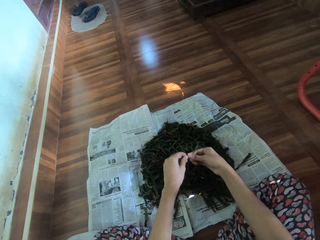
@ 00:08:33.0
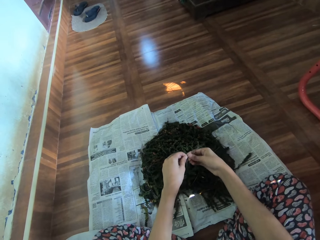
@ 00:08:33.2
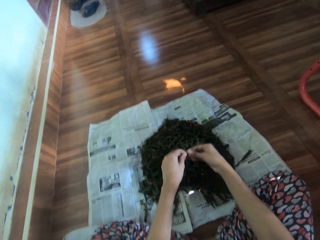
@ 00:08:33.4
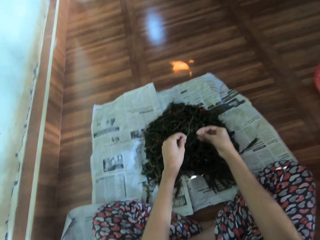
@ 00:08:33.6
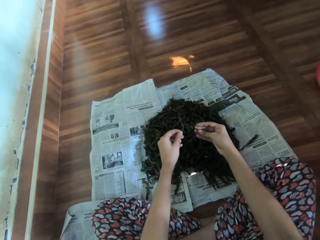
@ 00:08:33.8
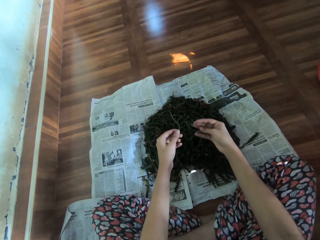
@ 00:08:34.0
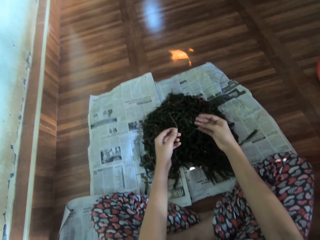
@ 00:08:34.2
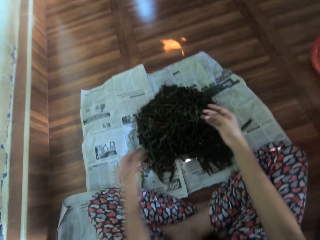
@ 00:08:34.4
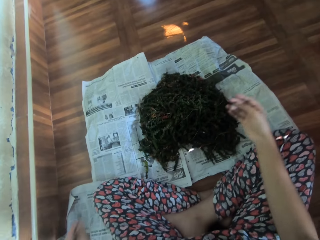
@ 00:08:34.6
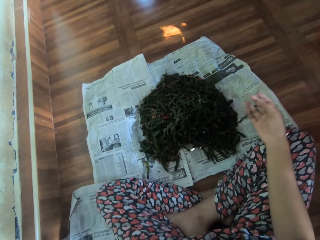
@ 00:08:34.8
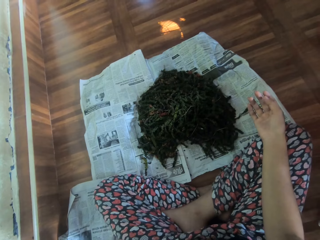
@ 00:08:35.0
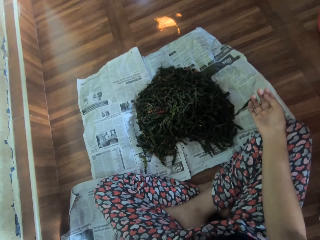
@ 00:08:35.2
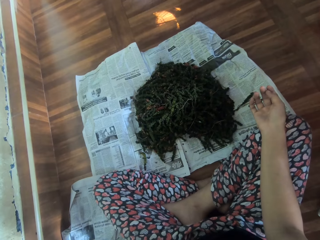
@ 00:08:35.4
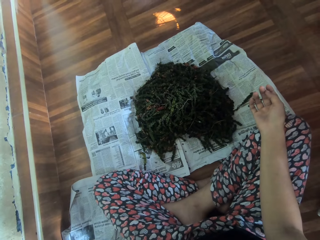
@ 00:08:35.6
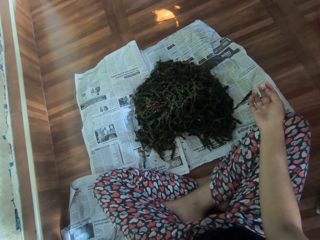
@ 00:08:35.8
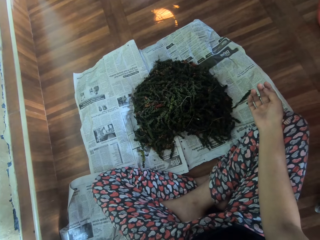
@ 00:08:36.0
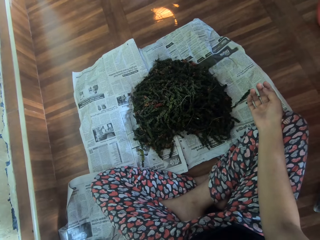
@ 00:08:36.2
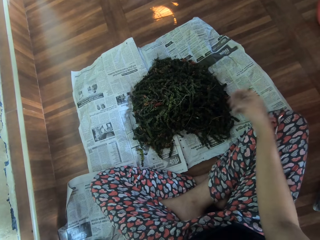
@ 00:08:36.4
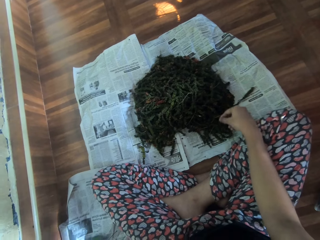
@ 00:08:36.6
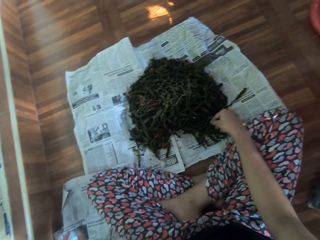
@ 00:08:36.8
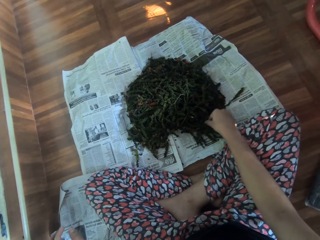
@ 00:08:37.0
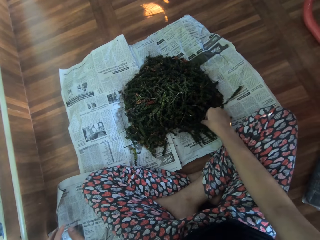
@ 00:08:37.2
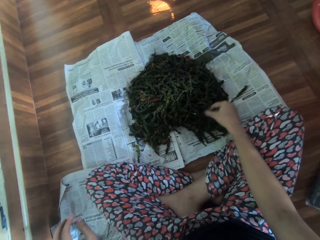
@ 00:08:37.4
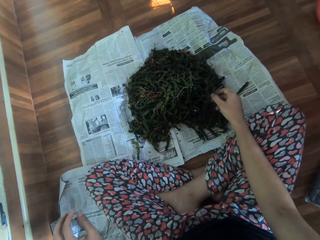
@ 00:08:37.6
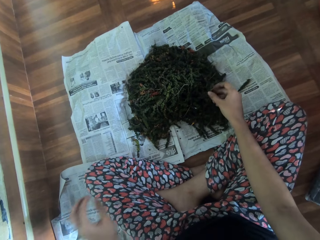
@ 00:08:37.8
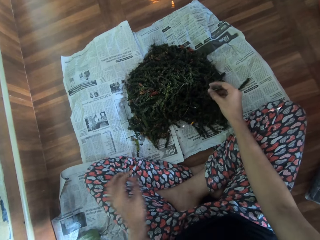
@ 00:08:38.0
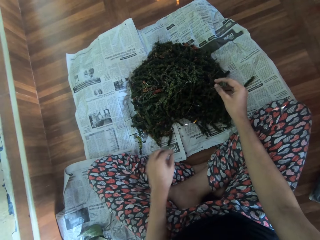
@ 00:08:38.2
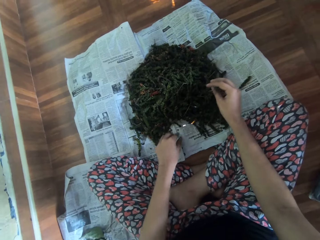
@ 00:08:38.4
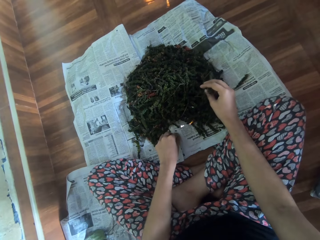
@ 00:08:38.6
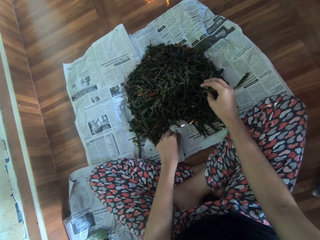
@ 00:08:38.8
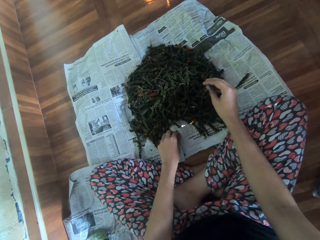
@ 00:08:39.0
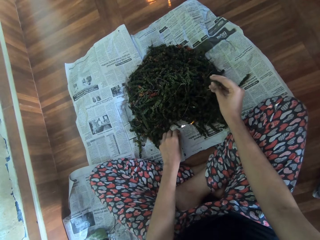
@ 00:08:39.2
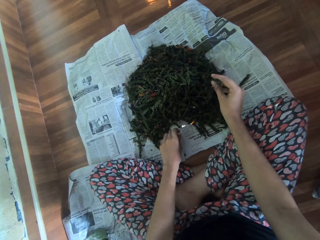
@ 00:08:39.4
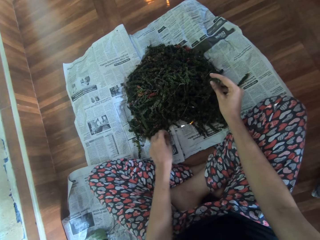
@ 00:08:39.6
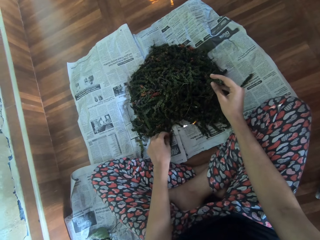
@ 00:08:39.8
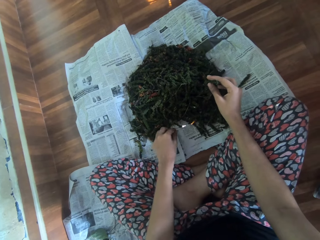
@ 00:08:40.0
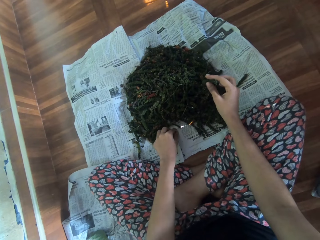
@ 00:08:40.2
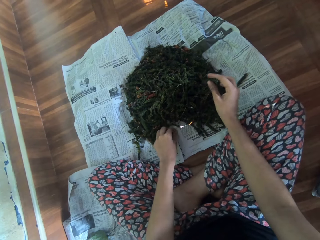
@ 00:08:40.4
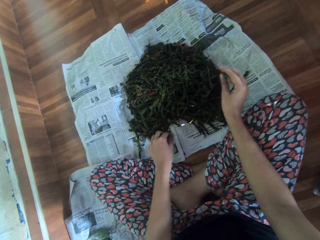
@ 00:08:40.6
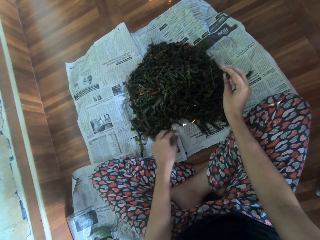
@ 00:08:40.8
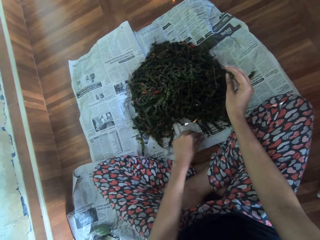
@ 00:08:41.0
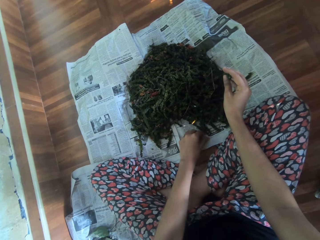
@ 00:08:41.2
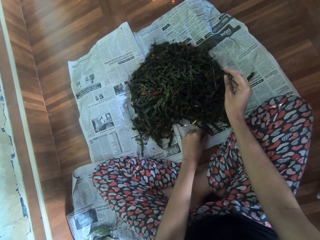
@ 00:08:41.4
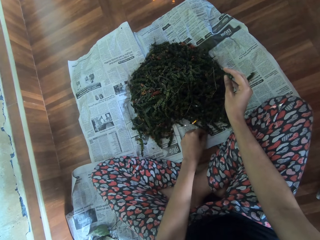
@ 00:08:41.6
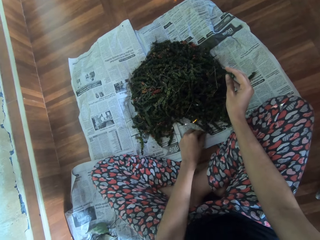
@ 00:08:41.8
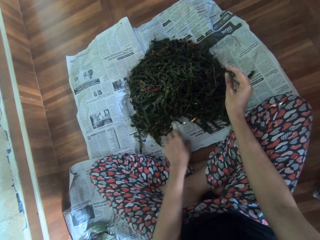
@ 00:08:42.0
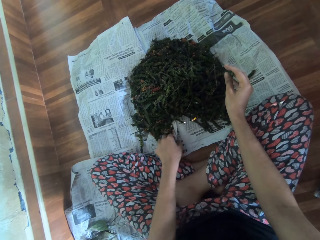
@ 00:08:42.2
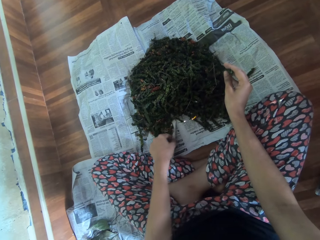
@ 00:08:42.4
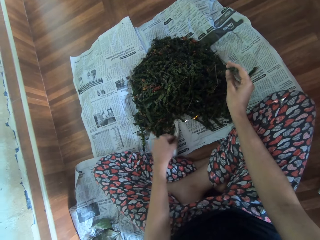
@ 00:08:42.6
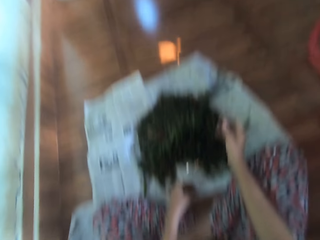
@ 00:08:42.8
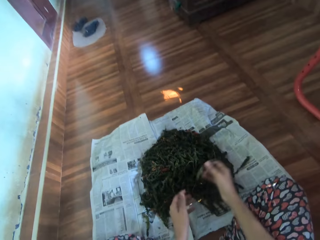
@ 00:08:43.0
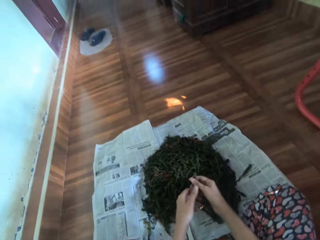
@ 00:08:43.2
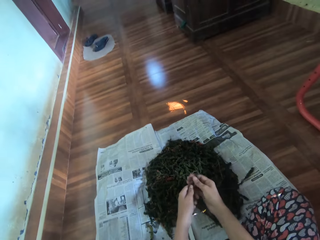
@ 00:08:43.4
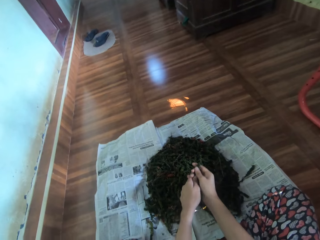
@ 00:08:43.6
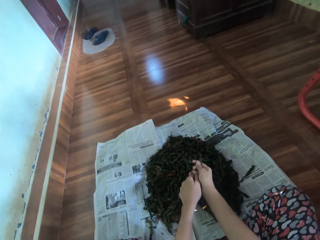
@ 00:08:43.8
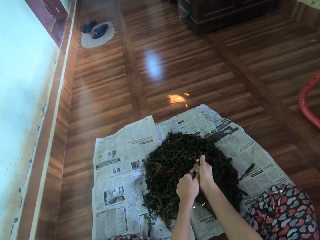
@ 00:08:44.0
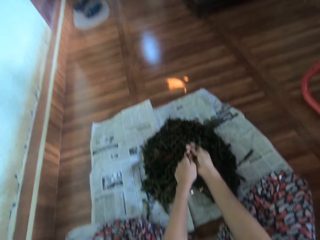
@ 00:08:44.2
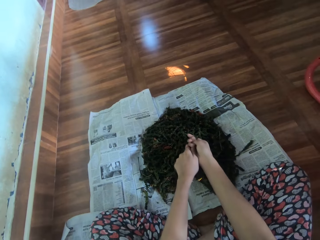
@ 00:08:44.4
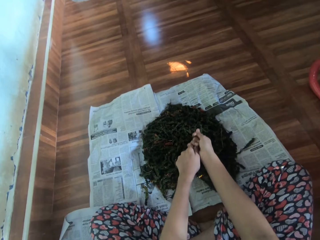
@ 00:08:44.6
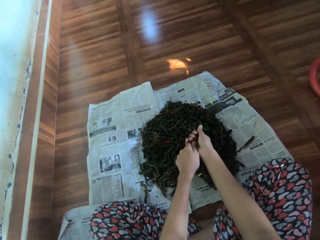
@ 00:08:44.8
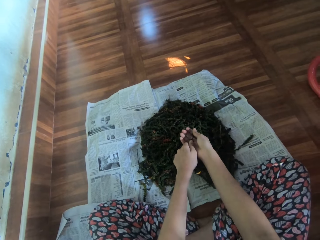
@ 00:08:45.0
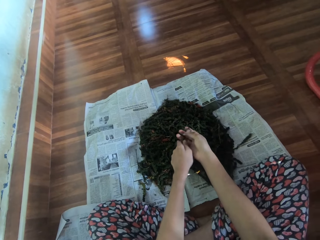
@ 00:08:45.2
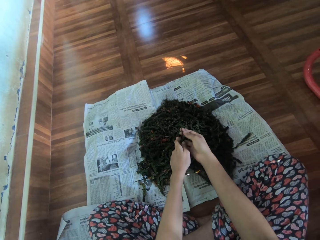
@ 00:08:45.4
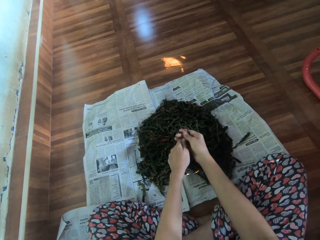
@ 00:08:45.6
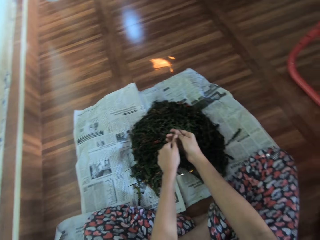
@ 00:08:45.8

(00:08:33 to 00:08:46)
The camera wearer looks at the peas. She picks a dry leaf of cannabis or a pea from the newspaper with her right hand. She moves particles of cannabis on the newspaper with her left hand. She collects the peas on the paper. She adjusts the newspaper with her left hand. She removes the leaves of the dry cannabis from its strand, or peas from the pea pods, with her hands.

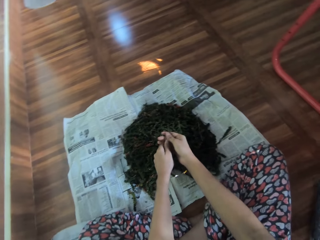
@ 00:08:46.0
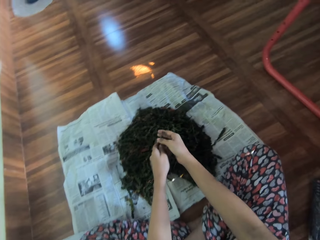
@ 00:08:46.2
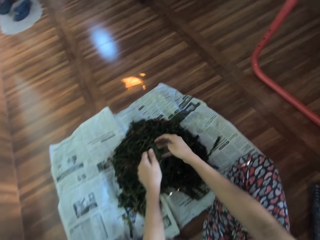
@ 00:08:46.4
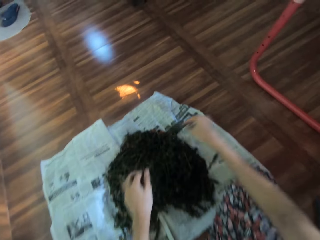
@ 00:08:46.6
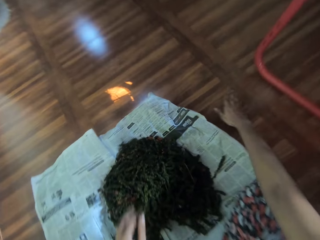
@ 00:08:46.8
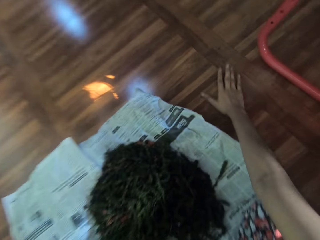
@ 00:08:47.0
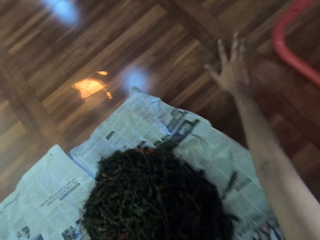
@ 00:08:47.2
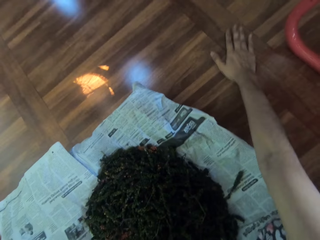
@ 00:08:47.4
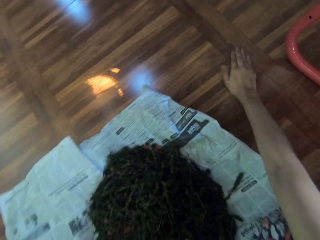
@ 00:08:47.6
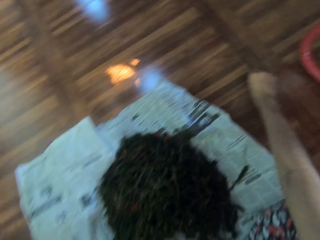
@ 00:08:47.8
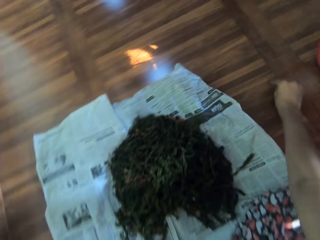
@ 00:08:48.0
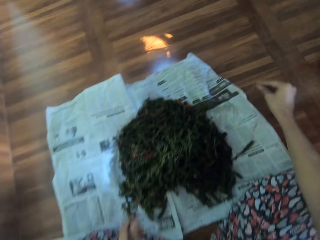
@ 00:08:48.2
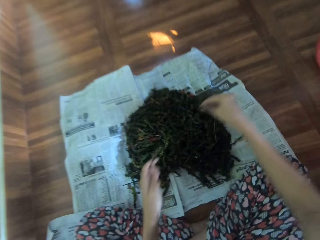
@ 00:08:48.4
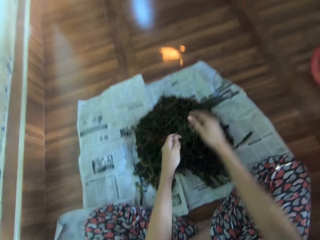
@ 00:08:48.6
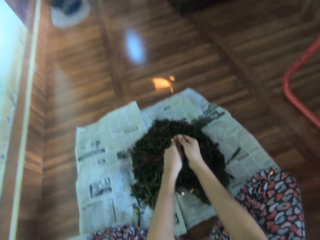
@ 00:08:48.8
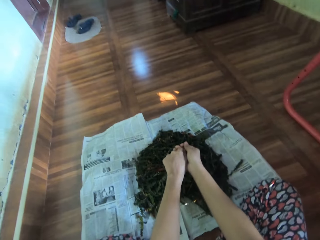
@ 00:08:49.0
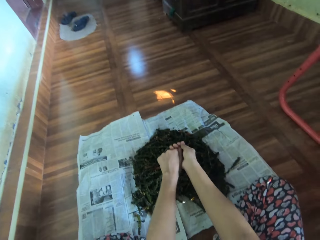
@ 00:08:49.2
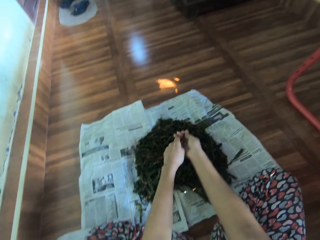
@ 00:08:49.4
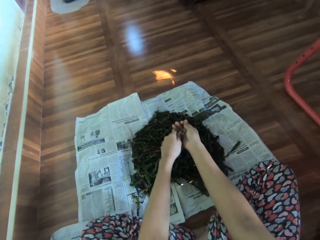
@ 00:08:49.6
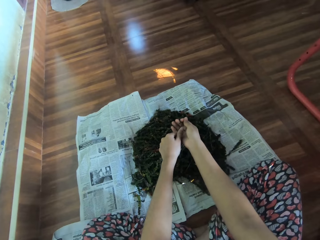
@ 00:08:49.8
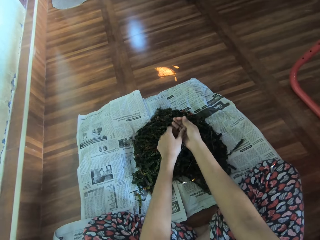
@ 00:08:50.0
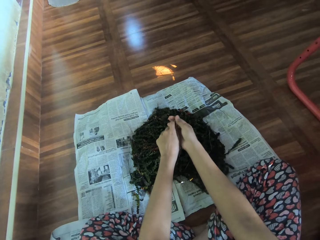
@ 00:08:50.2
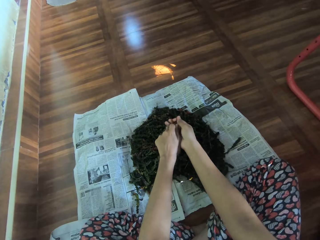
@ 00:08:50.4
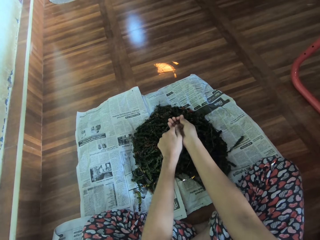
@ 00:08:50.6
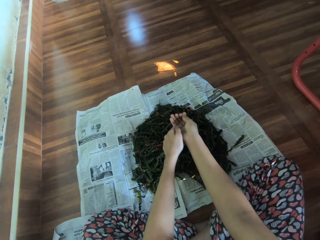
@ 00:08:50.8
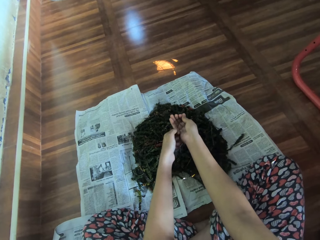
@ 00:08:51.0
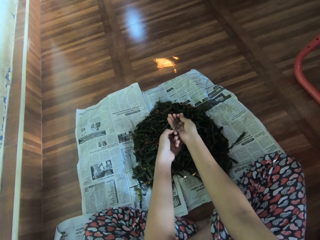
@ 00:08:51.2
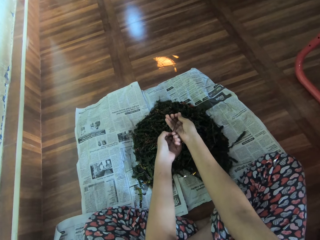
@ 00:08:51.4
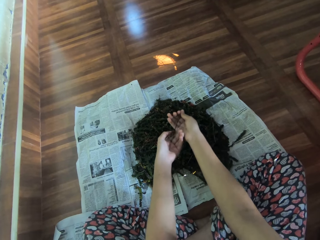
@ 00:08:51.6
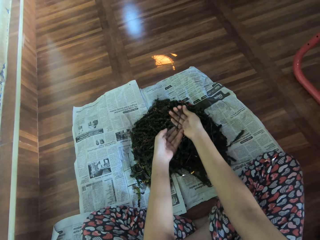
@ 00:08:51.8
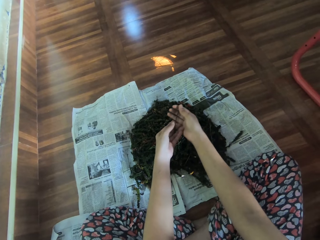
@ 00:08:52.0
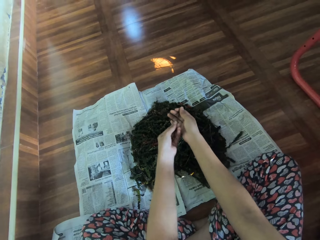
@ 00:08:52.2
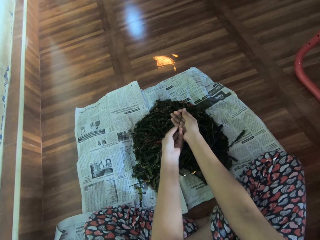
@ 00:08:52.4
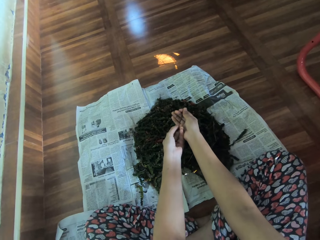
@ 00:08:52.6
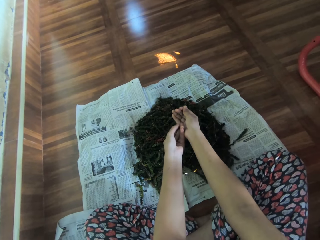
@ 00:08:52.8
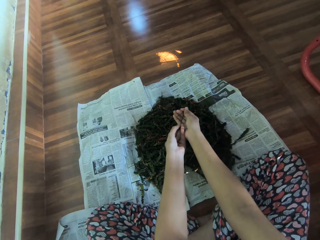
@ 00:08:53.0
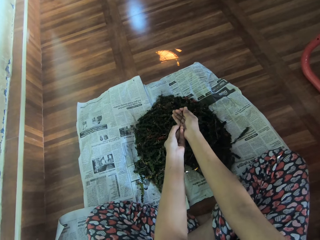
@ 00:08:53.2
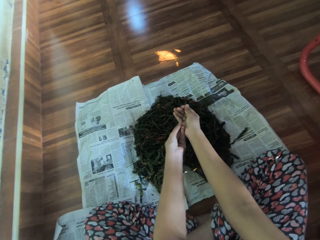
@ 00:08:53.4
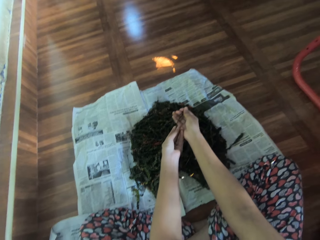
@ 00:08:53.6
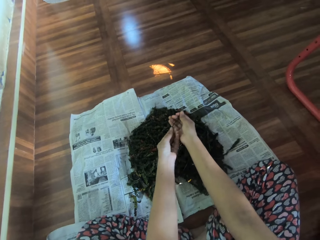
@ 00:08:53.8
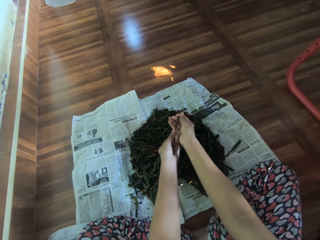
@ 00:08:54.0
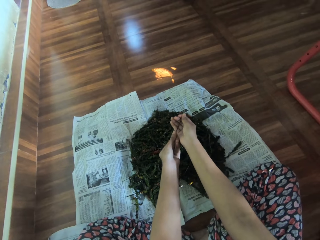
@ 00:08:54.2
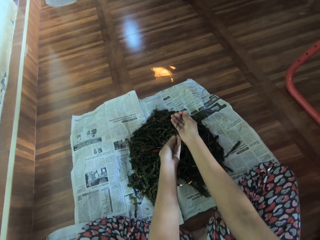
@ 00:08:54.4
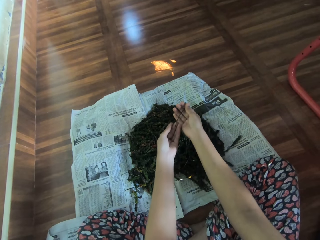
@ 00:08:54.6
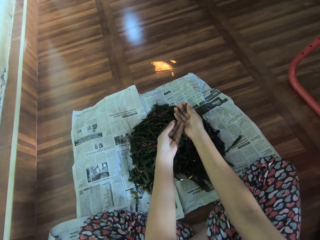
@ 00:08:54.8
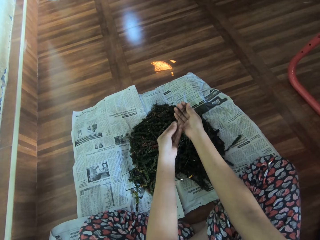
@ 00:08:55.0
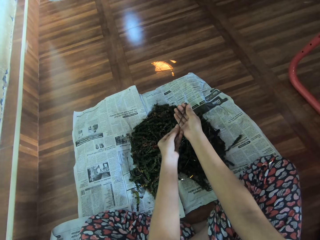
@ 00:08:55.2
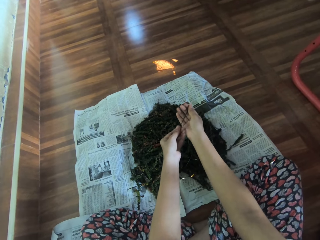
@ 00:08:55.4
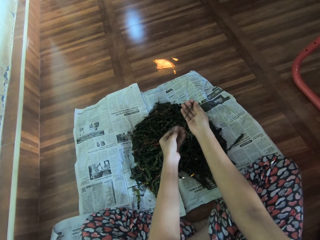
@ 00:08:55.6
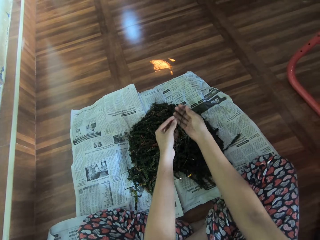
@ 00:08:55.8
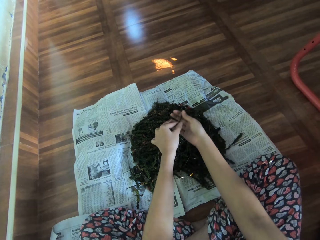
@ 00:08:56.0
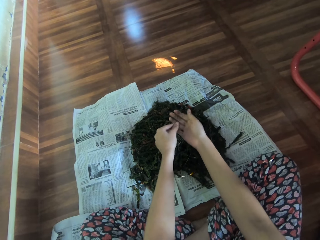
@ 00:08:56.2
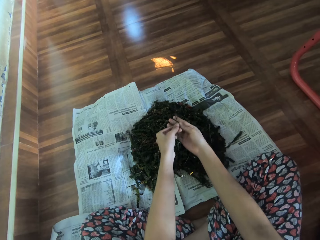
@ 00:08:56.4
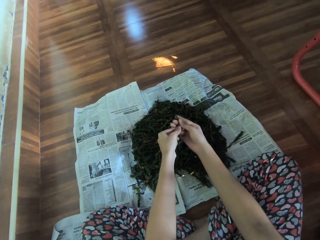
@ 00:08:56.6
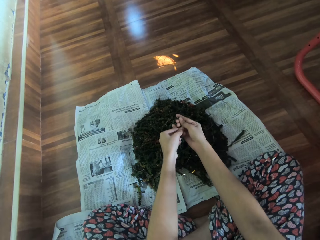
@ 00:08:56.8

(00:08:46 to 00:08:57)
The camera wearer rubs her right hand on the floor. She picks a particle of cannabis or a pea from the floor with her right hand. She drops the particle on the newspaper, on the bunch of peas, with her right hand. She removes the leaves of the dry cannabis from its strand, or peas from the pea pods, with her hands.
